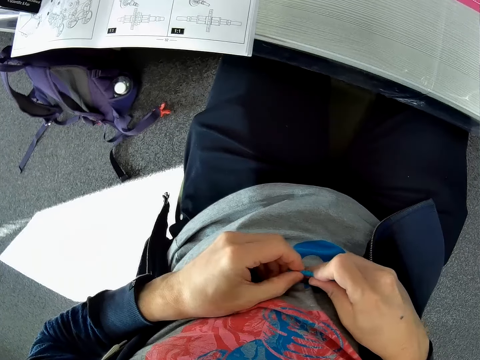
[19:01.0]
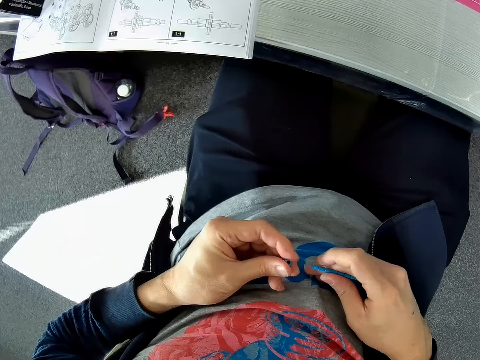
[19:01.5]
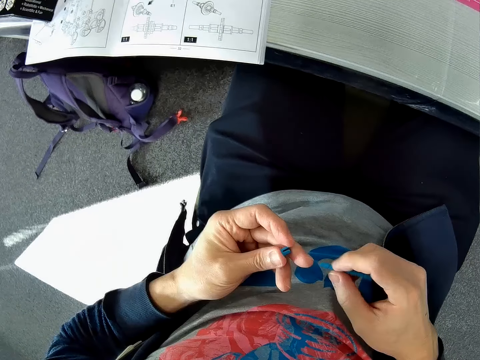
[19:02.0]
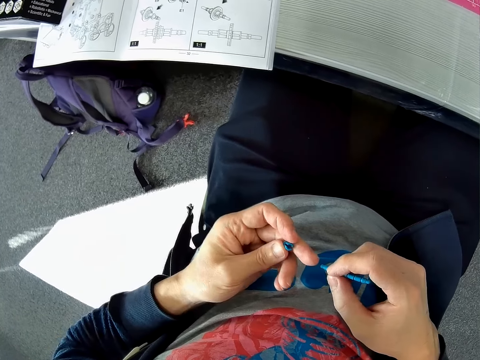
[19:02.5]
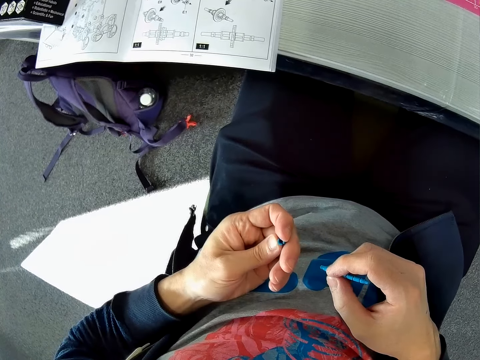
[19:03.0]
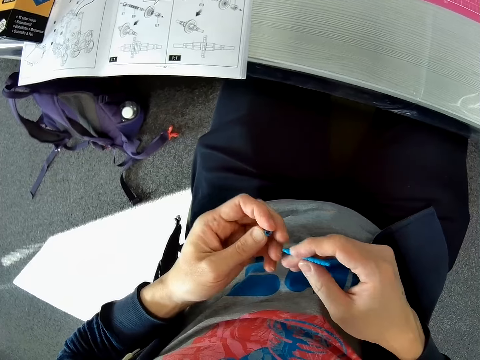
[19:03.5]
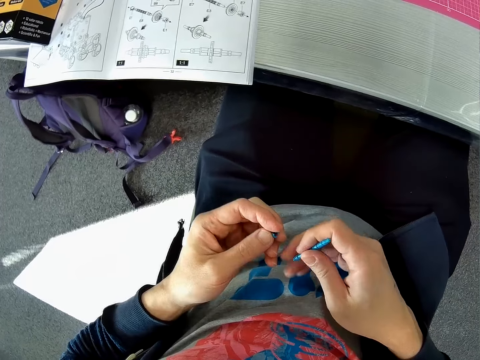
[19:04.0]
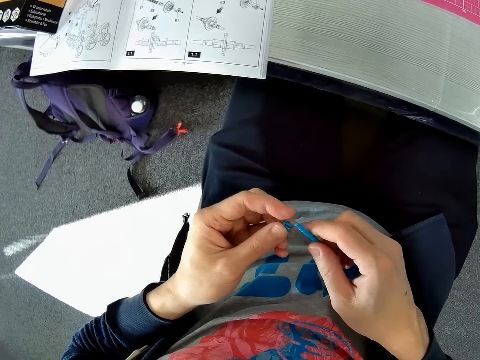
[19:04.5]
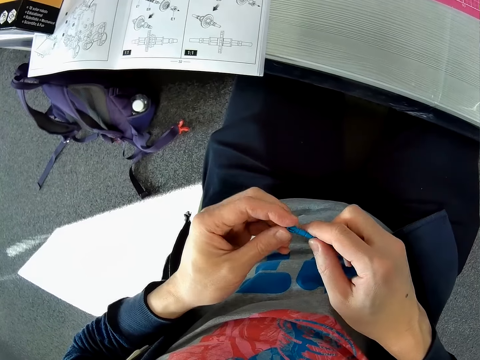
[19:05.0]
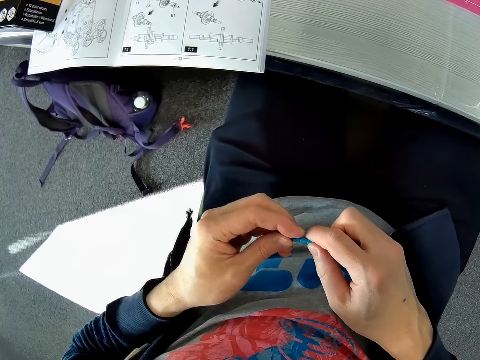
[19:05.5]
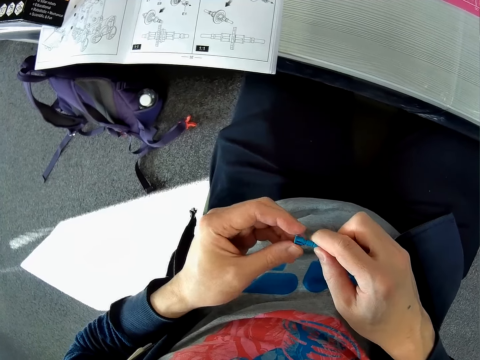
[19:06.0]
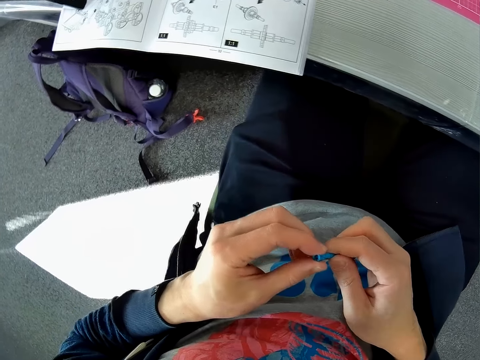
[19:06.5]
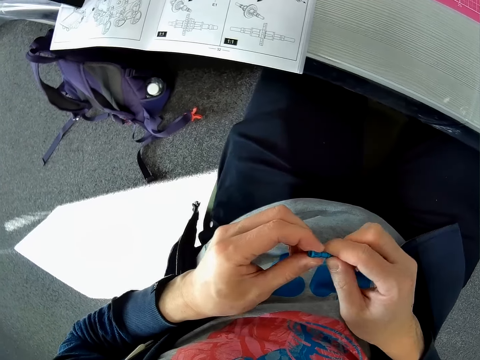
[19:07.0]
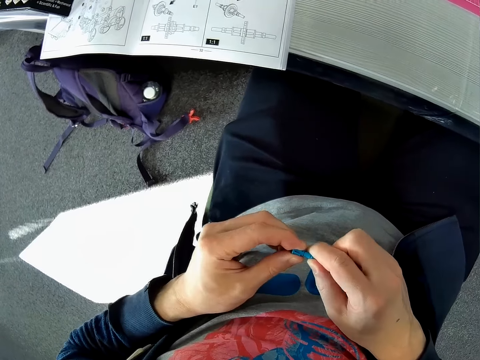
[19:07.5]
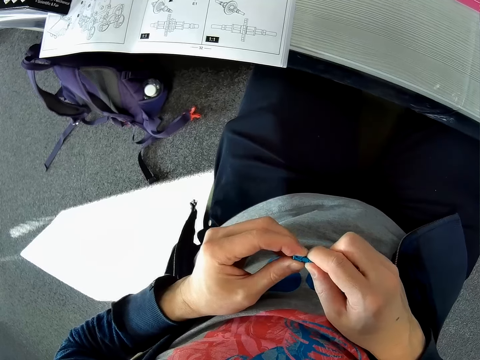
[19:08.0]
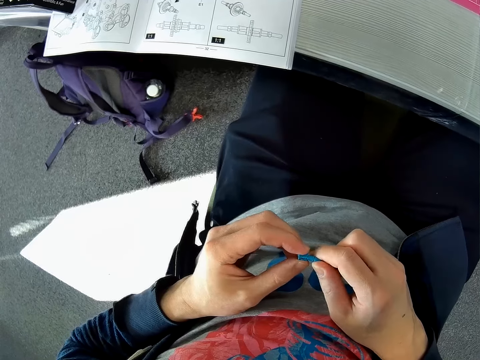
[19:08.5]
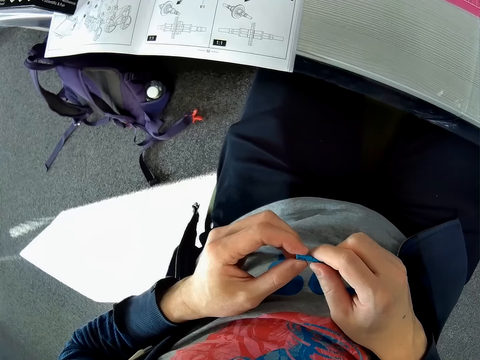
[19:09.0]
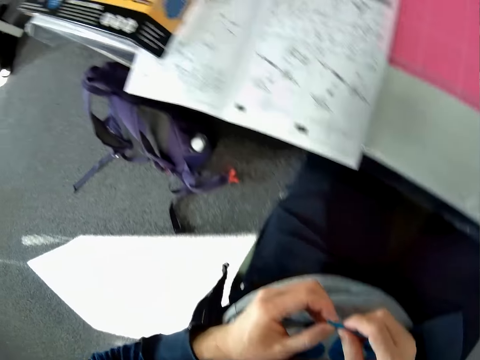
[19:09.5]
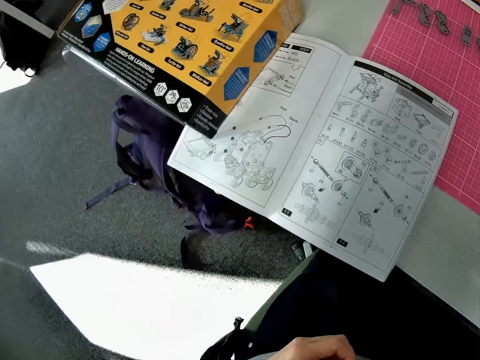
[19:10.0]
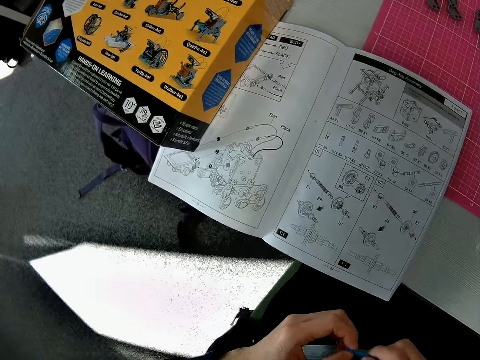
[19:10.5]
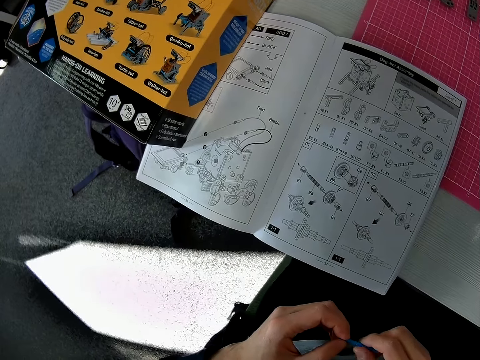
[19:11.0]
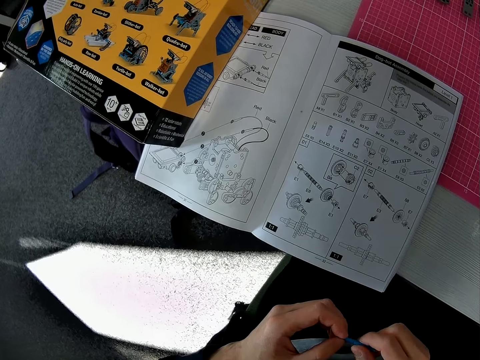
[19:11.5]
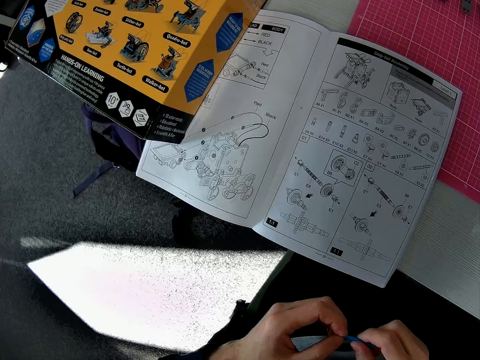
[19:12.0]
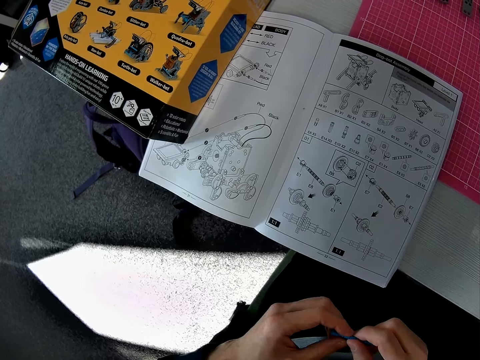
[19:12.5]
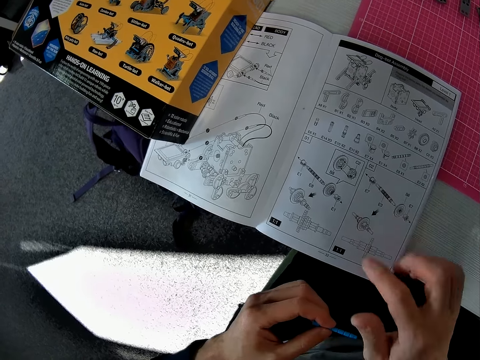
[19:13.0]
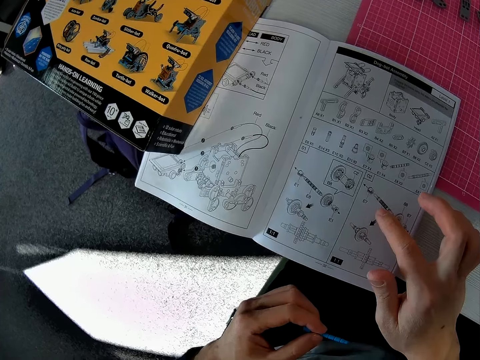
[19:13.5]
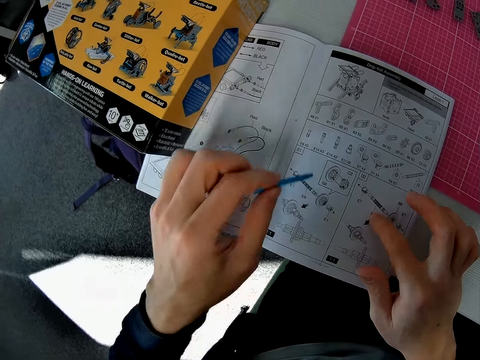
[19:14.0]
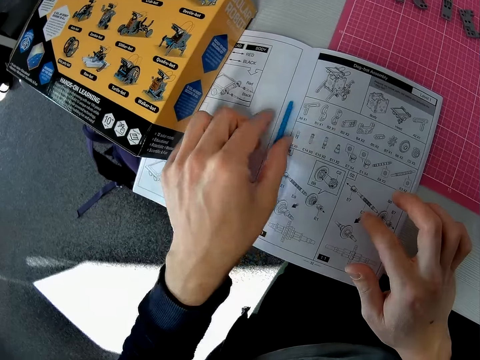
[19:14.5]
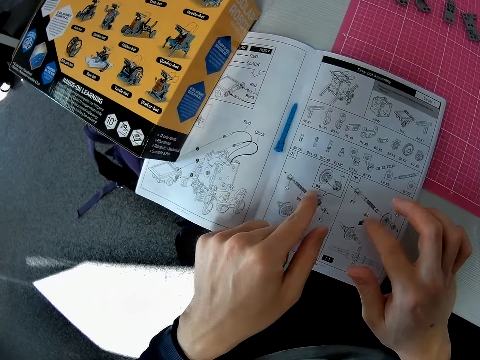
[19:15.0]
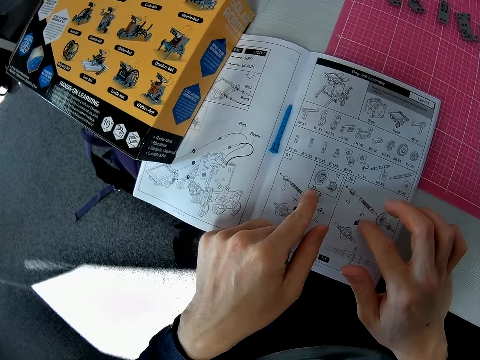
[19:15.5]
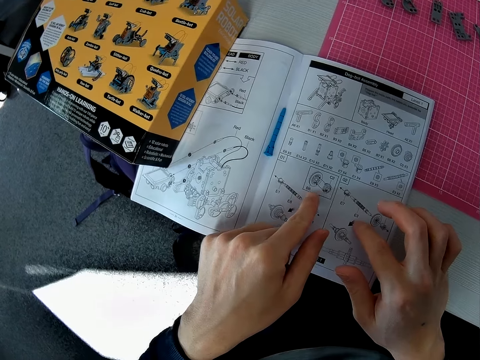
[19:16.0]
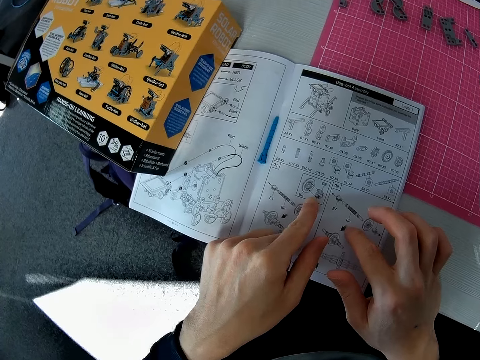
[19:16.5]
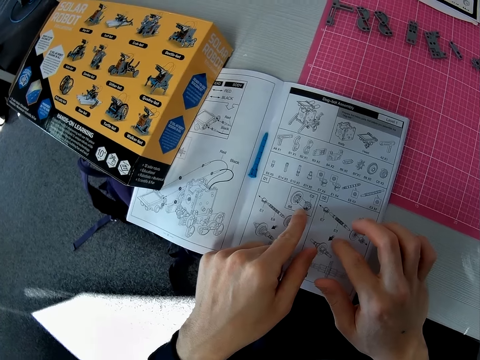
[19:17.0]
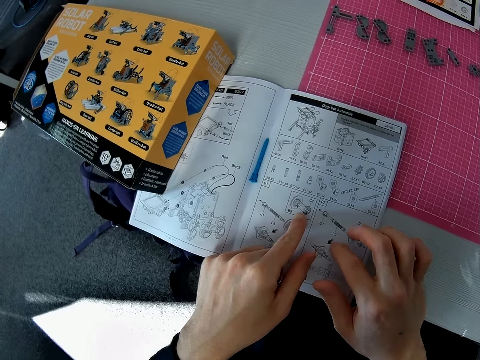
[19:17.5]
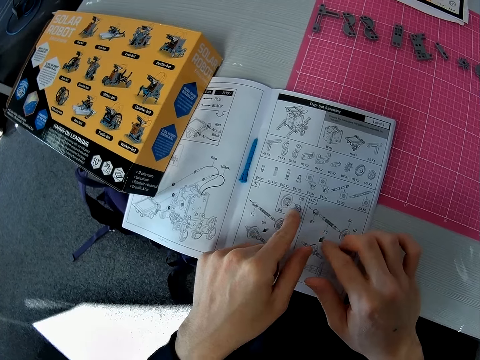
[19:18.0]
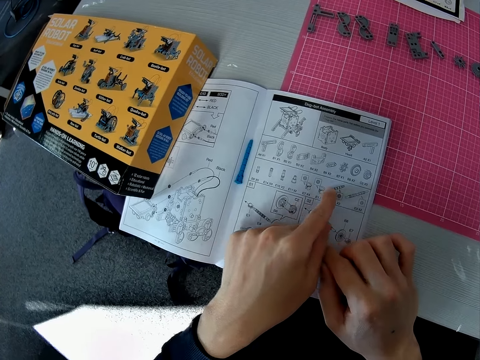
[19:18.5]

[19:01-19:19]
The camera wearer examines the first piece in his left hand. He turns the round piece in his left hand. He turns over the third piece in his right hand. He inserts the first piece into the third piece. He adjusts the pieces in his hands. He checks the model kit manual. He places his right hand on the model kit manual. He finger reads a booklet on the table with his right hand. He drops the third piece in his left hand on the model kit manual. He examines the models in the model kit manual. He finger reads with the fingers of both hands.

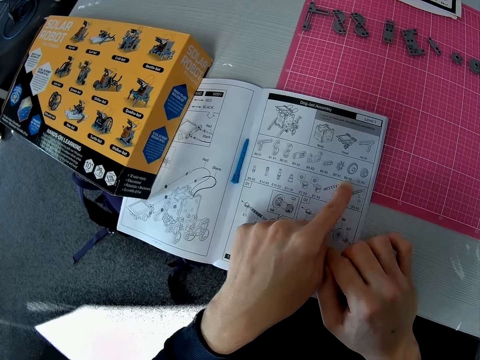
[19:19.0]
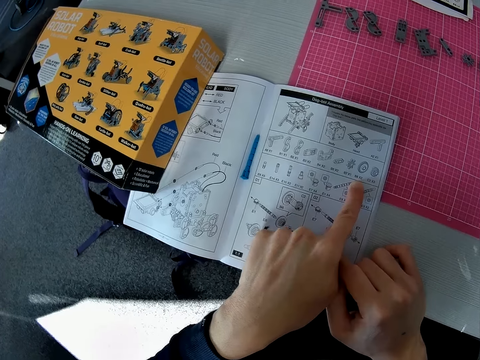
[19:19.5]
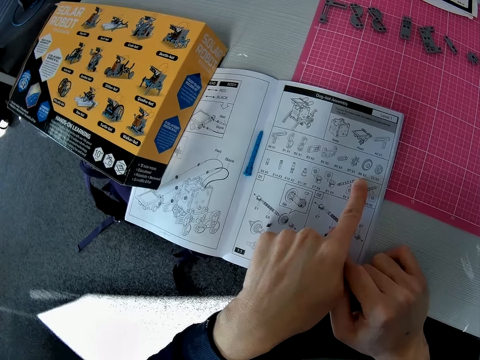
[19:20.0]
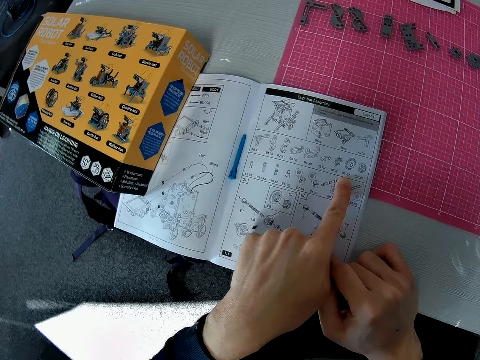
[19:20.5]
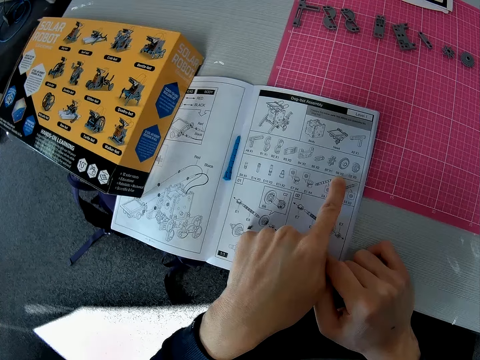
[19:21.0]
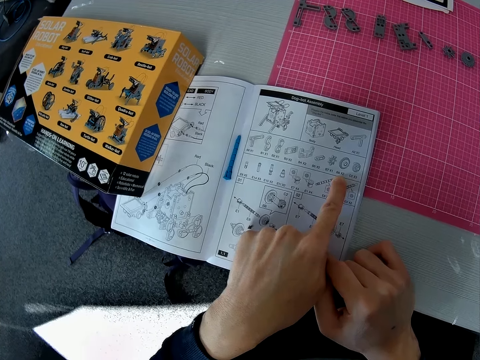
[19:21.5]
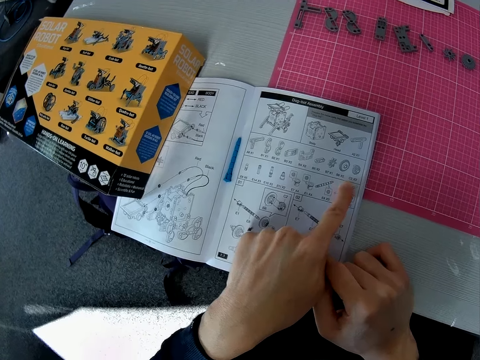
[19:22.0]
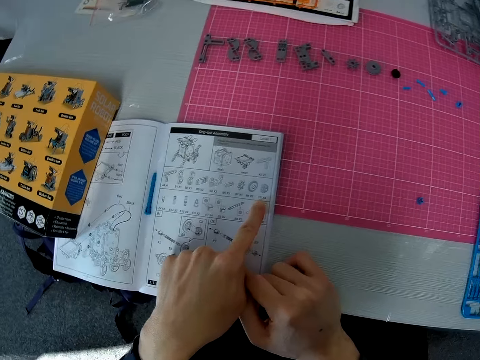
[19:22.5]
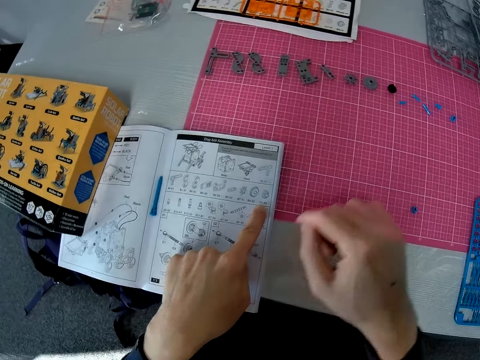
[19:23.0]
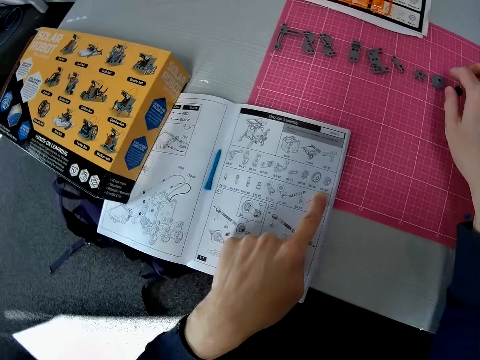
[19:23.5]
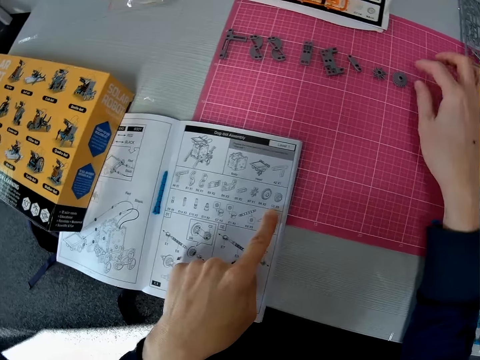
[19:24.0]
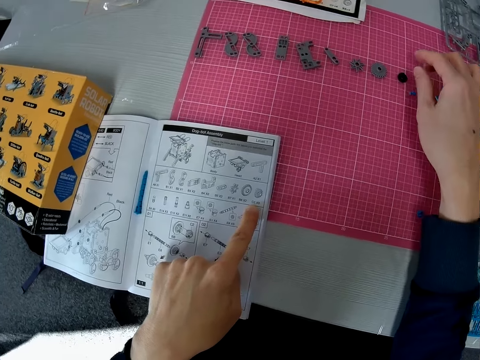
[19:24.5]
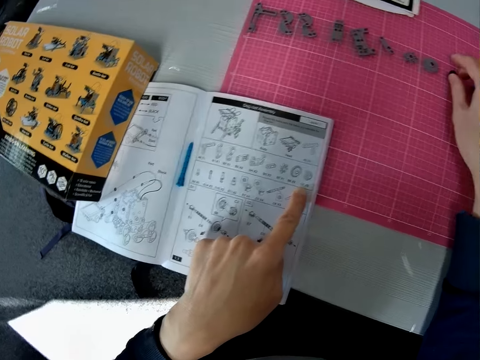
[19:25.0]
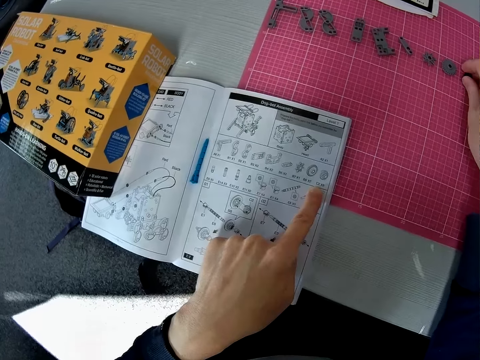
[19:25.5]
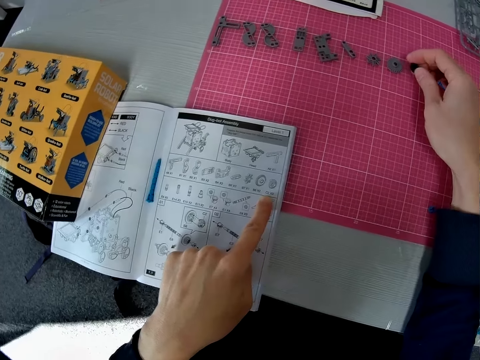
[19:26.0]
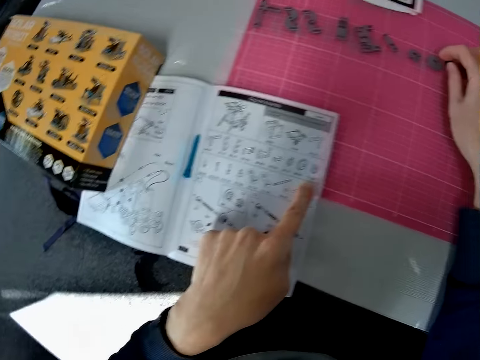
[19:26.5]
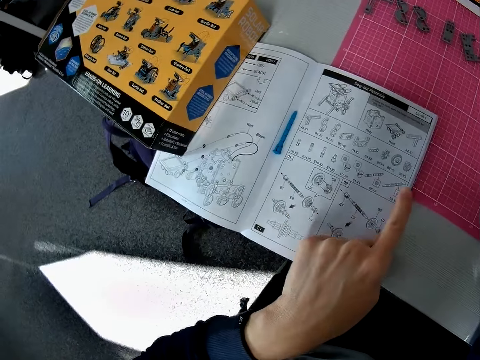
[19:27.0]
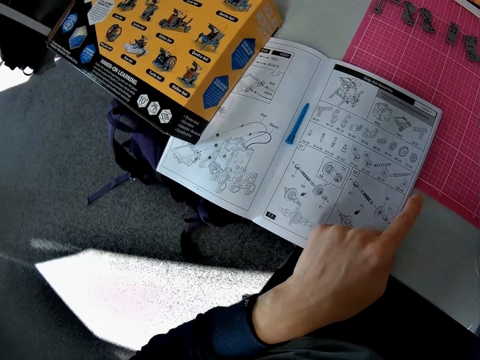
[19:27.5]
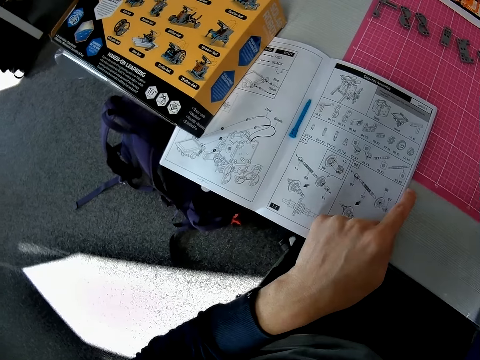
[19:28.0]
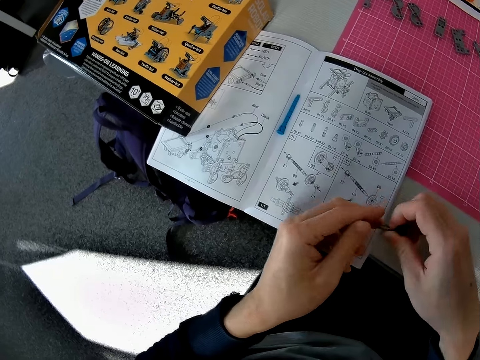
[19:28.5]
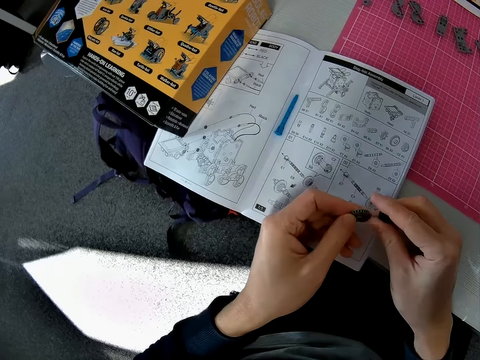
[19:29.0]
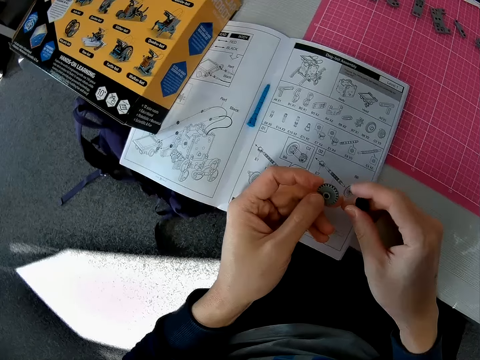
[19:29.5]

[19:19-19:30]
The camera wearer looks at the pieces at the upper side of the cutting mat. He places his right hand on the pieces. He picks a plastic gear and another small piece or fourth piece on the cutting mat using his right hand. He continues to check the models on the model kit manual. He examines the fourth piece in his hands. He shifts the plastic gear to his left hand.
